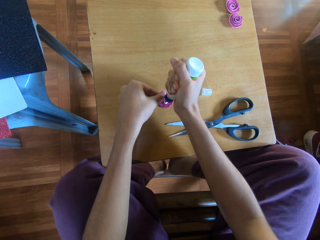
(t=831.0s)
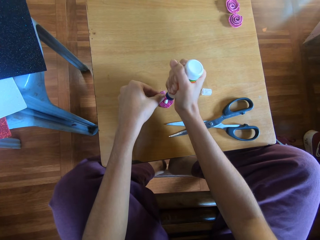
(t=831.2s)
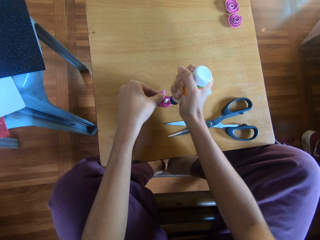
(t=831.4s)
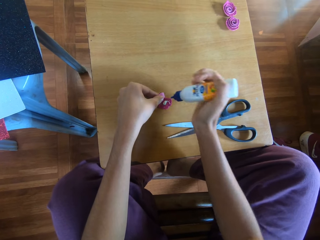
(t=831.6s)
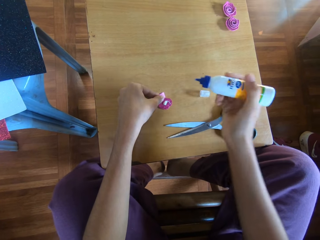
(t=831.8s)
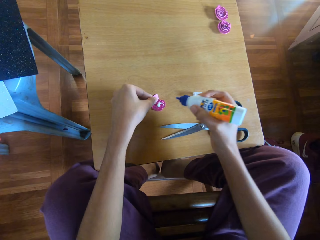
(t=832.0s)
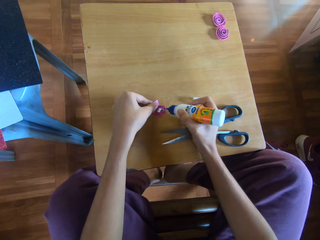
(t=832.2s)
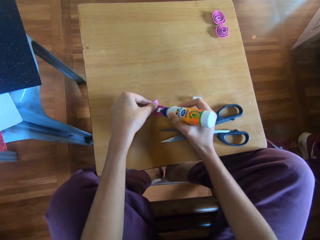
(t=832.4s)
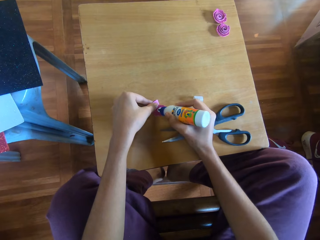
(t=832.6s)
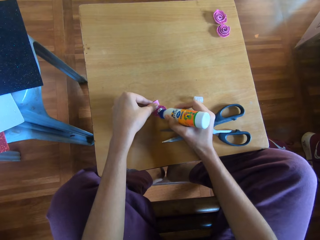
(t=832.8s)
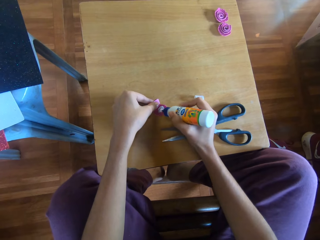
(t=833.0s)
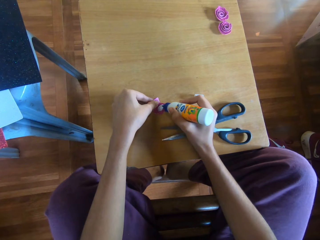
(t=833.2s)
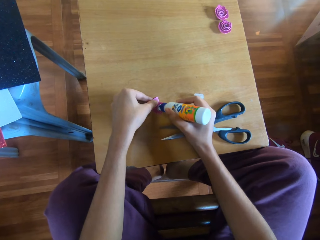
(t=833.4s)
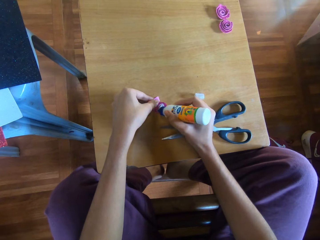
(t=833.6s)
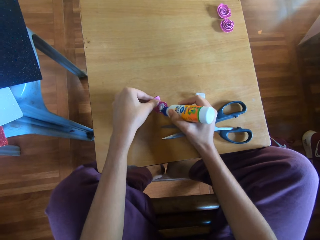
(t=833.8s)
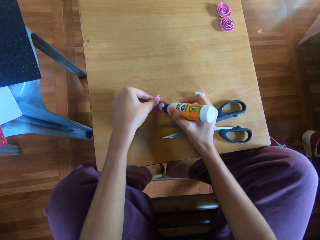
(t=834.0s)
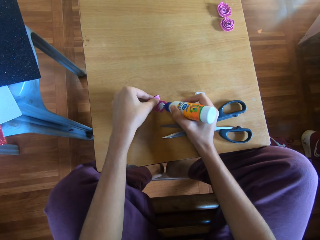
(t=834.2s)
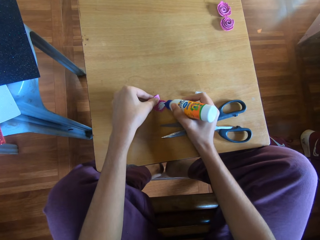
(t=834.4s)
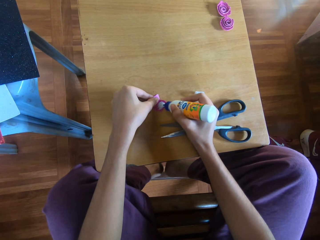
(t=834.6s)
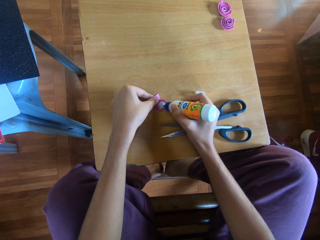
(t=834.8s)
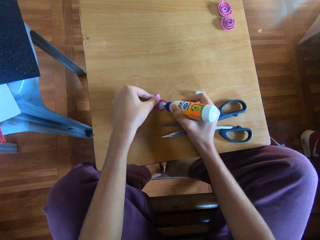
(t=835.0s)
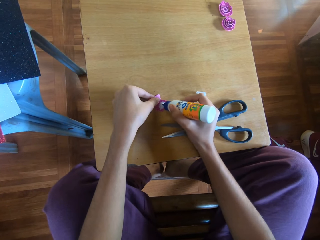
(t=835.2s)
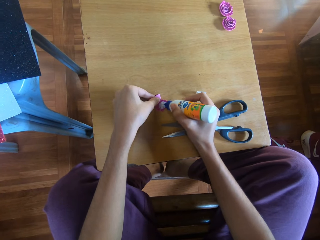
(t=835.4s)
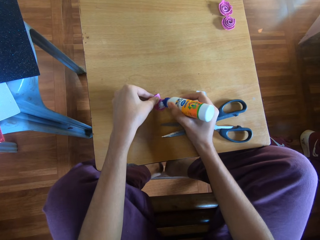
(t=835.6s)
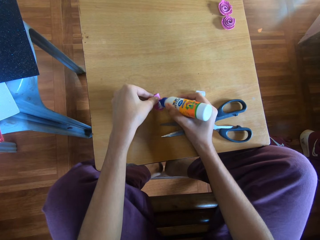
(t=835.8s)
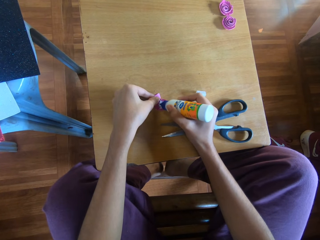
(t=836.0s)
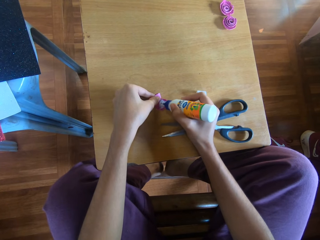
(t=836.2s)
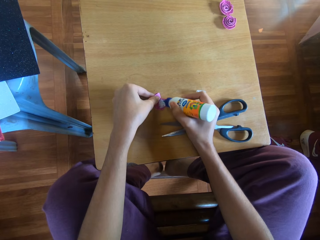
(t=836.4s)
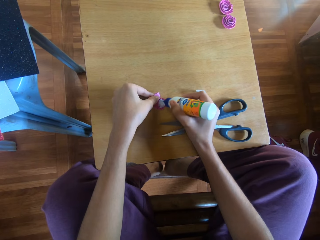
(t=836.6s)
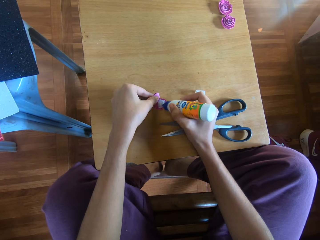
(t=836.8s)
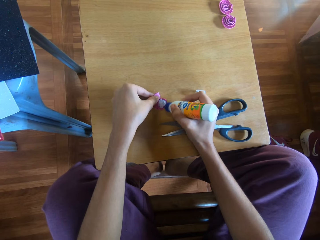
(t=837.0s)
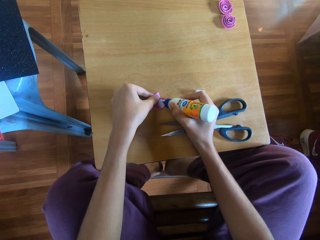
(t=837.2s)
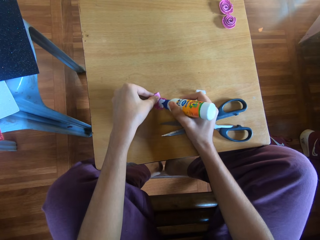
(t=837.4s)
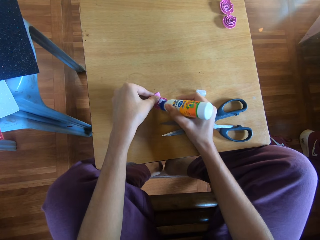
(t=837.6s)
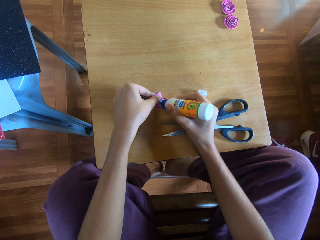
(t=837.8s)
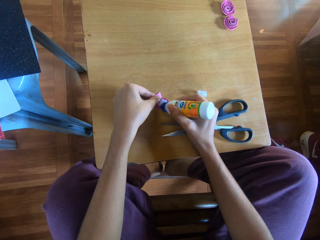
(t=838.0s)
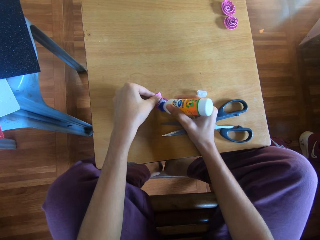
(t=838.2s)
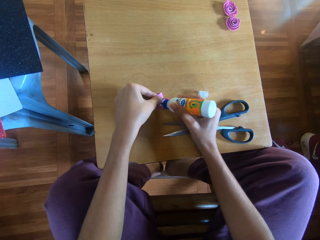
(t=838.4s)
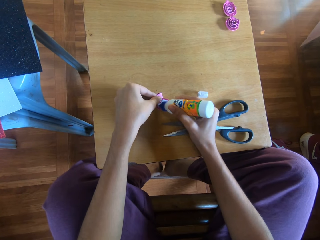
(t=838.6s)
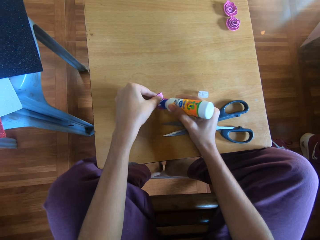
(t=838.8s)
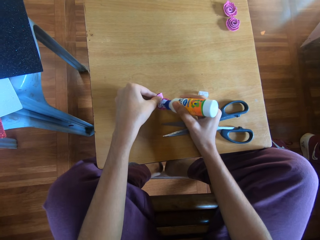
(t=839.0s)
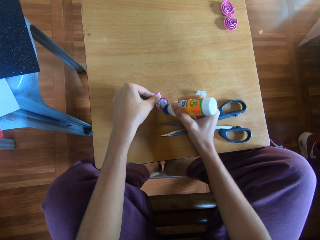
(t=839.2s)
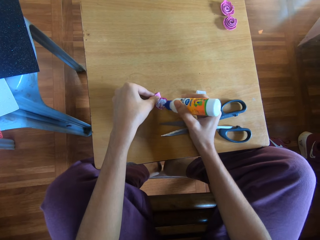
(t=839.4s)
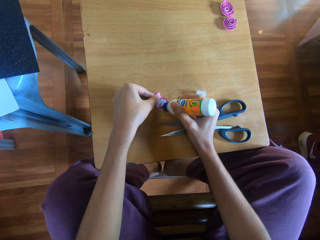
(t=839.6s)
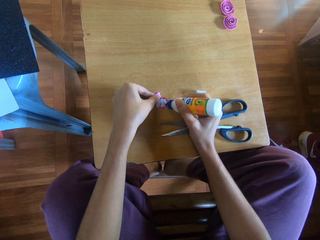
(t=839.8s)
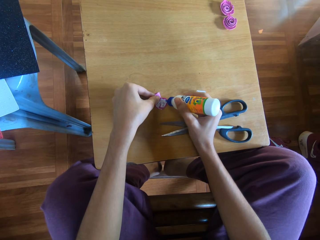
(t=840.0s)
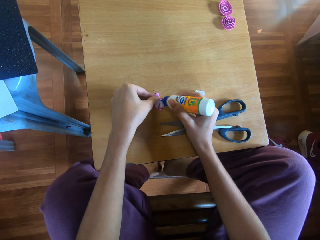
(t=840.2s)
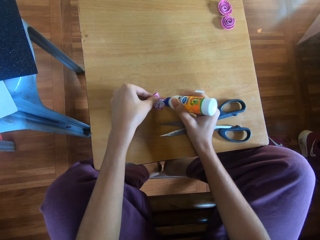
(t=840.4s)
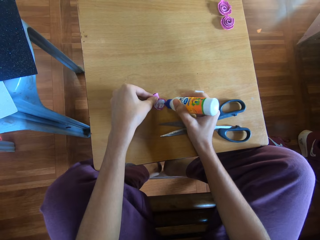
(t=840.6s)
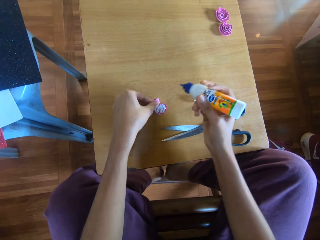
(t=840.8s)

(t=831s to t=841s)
The camera wearer spreads glue with the tip of the bottle.

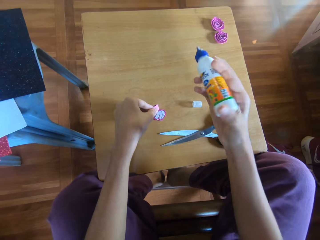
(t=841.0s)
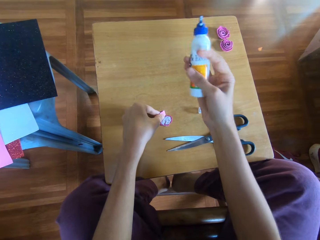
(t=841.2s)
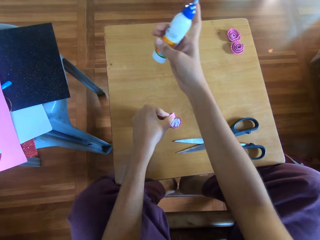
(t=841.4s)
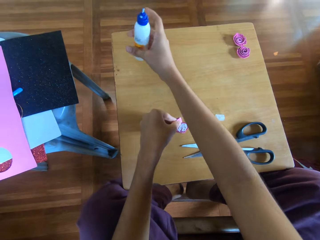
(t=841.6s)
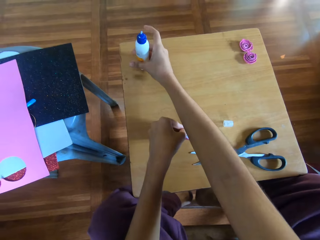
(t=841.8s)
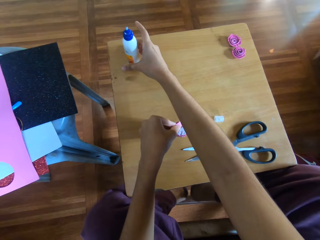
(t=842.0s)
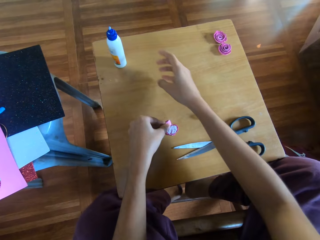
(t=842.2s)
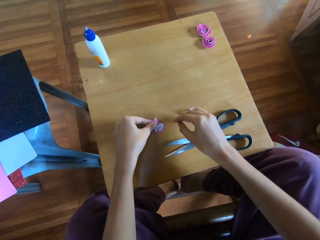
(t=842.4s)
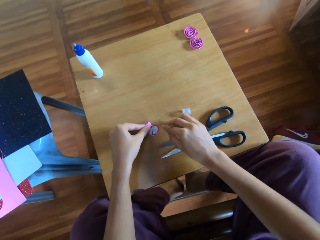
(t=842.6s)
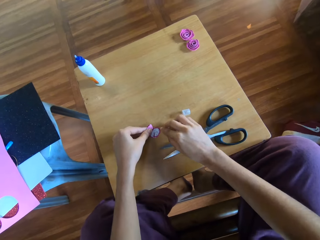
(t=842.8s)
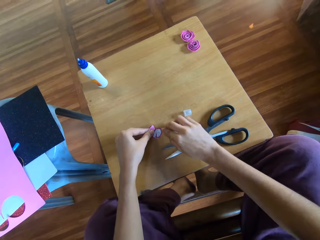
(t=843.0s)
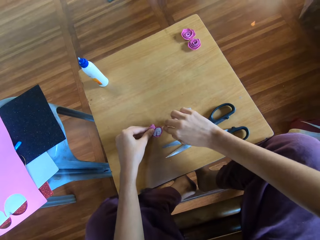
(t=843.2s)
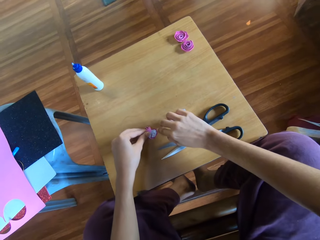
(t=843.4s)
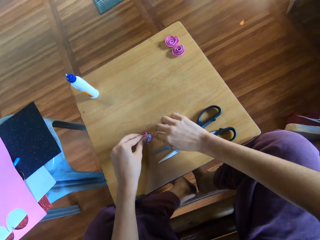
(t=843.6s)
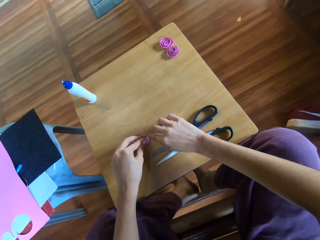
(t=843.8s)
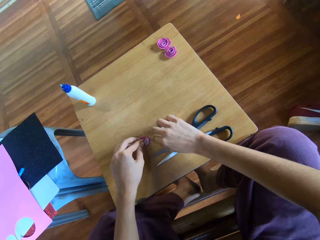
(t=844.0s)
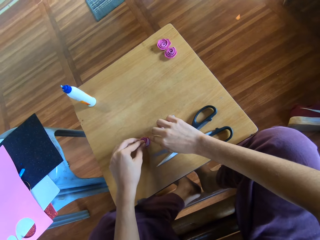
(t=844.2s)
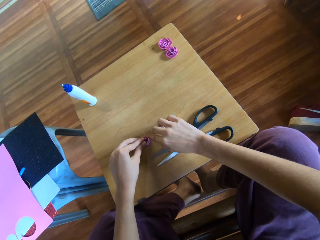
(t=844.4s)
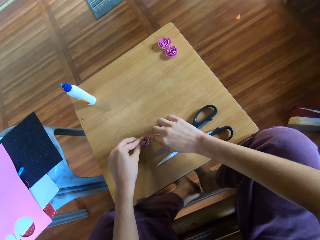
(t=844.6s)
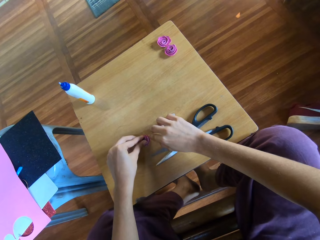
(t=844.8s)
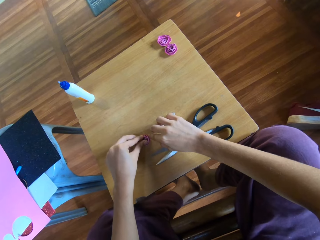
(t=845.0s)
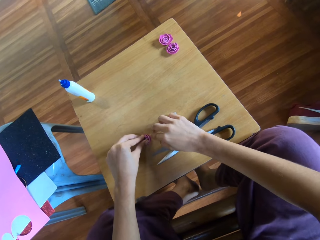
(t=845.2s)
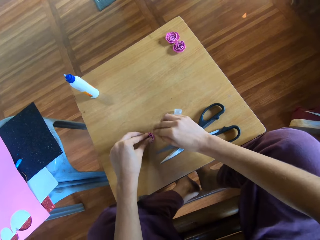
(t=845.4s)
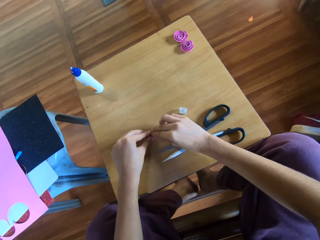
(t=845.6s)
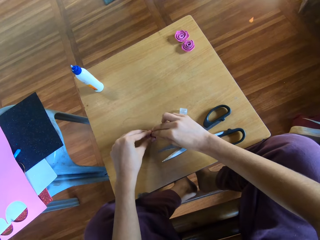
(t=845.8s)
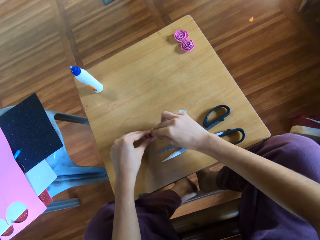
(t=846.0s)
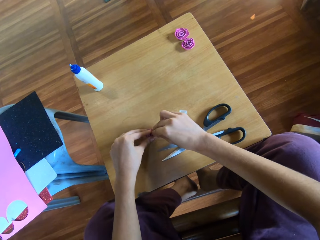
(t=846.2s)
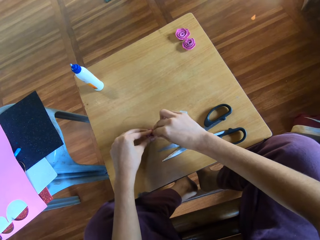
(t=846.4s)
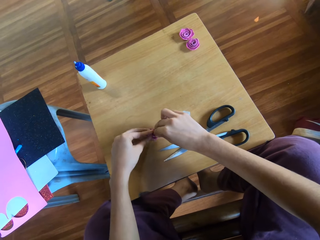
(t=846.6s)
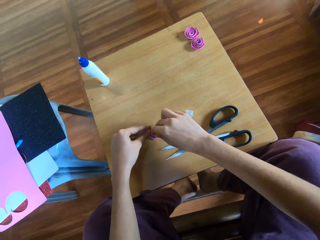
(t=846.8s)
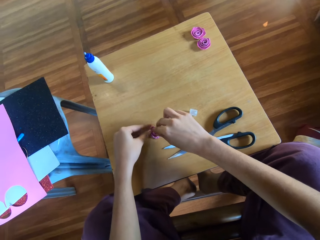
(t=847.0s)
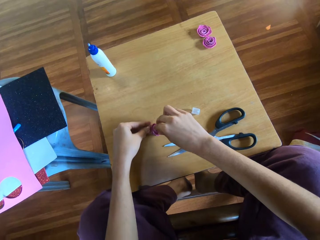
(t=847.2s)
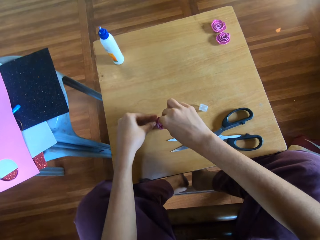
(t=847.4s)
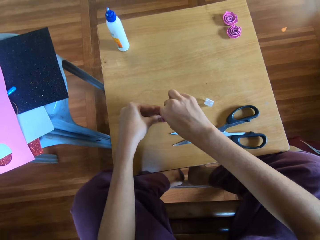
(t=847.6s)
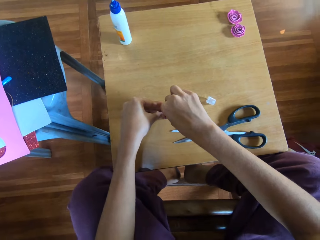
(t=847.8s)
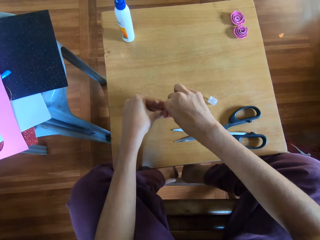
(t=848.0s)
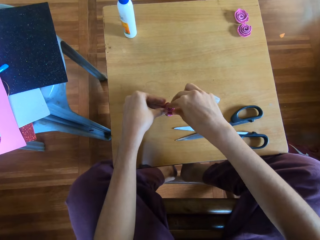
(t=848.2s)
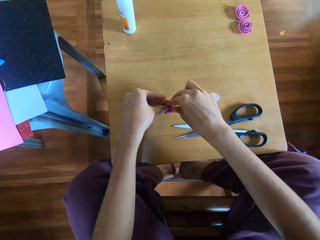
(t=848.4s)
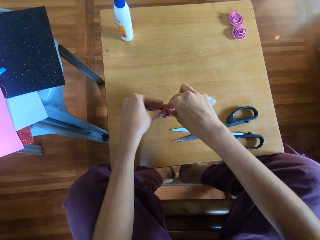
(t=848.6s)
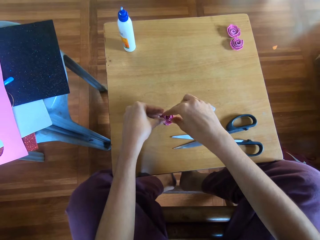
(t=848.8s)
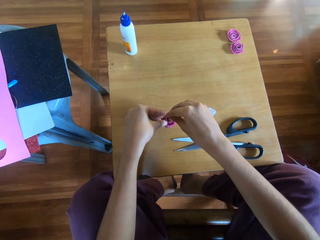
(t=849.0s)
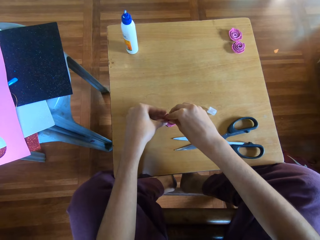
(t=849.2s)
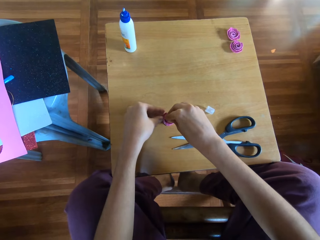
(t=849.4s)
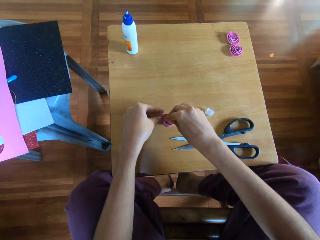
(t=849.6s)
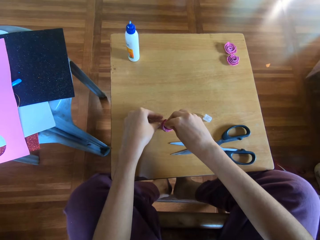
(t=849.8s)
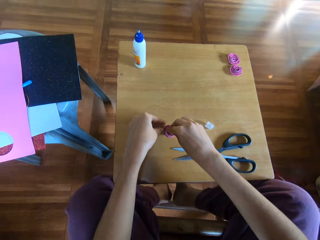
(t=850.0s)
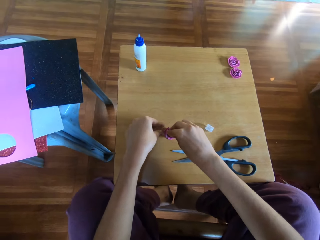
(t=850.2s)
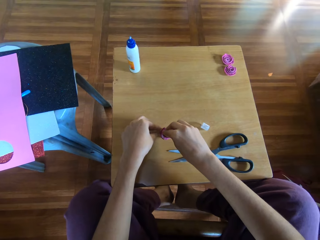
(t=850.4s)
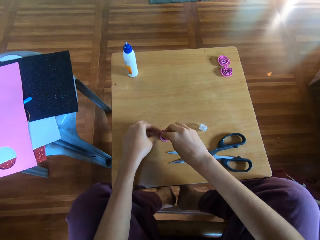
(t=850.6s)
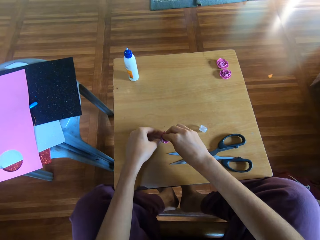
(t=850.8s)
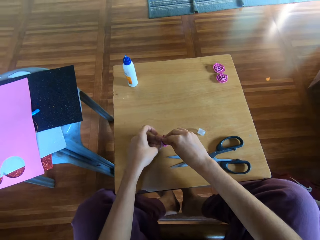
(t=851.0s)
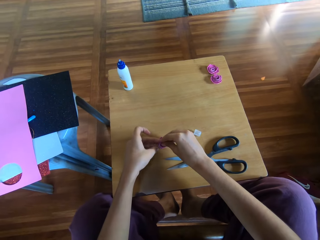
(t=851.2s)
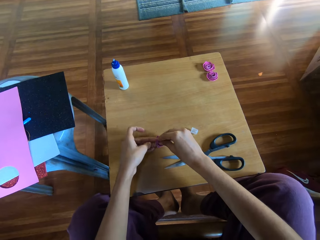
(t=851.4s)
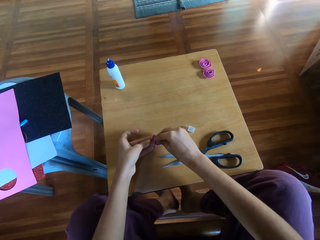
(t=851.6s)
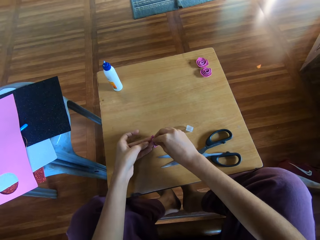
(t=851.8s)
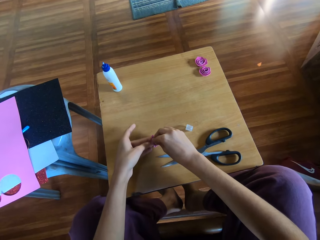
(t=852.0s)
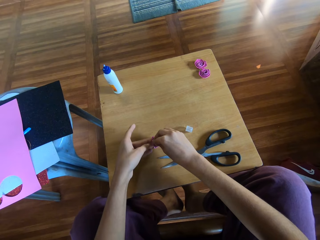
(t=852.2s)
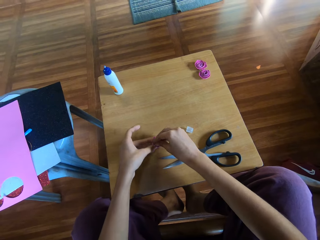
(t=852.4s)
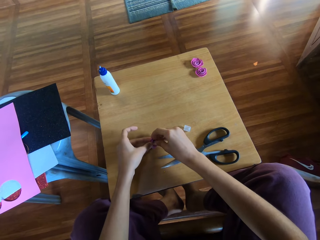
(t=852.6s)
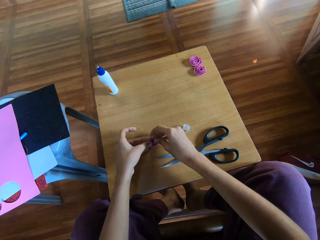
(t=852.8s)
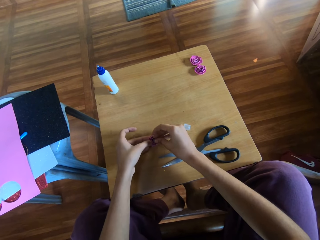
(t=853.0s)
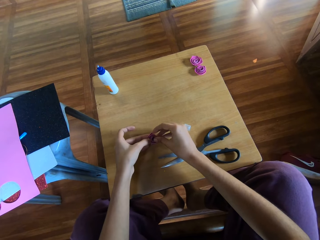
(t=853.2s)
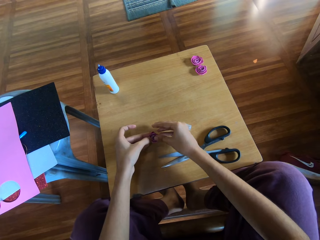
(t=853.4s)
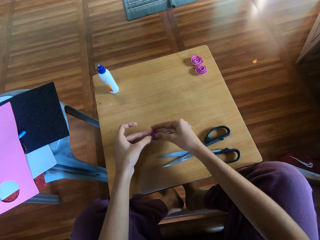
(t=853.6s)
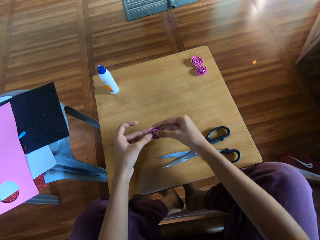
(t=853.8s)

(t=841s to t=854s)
The camera wearer drops the bottle of glue on the table. They press the piece of glitter paper with both hands. They attach the paper with the glue.
